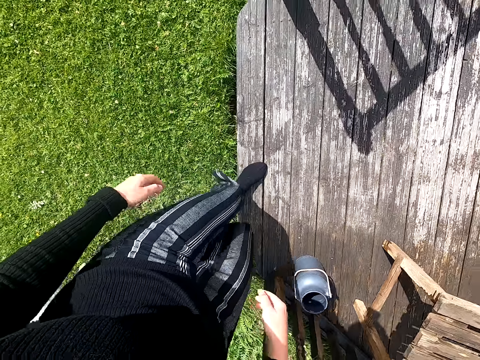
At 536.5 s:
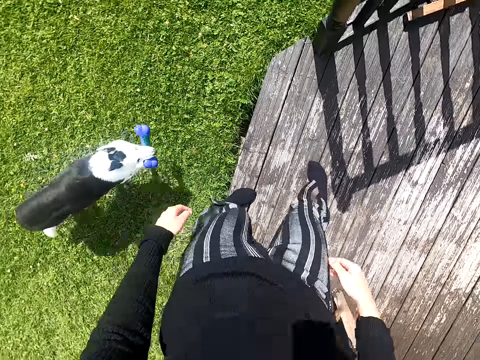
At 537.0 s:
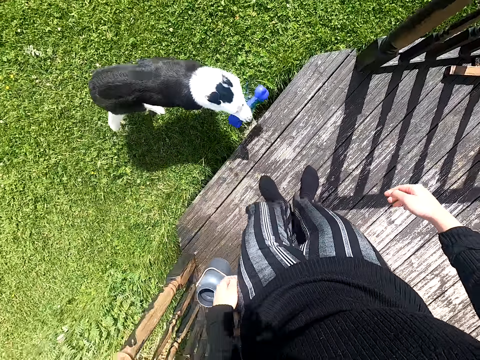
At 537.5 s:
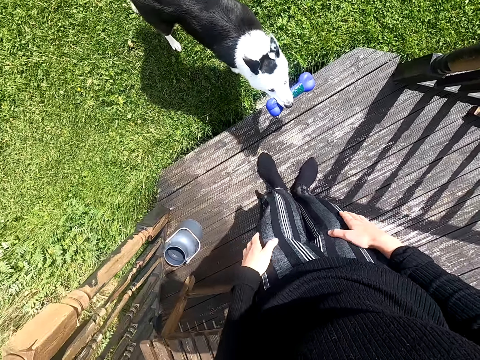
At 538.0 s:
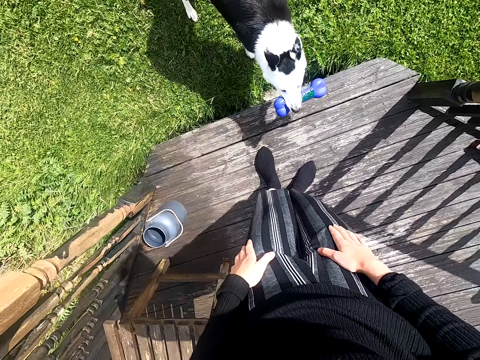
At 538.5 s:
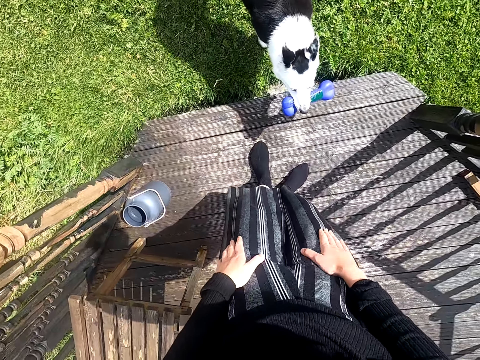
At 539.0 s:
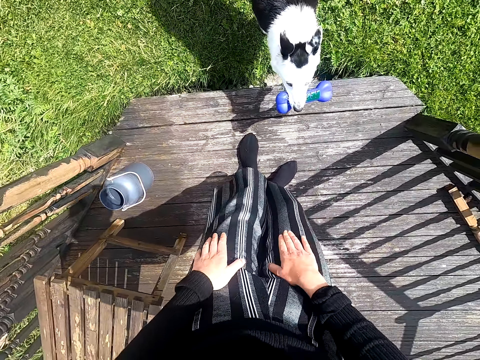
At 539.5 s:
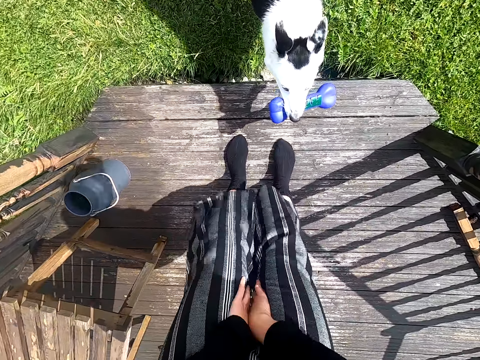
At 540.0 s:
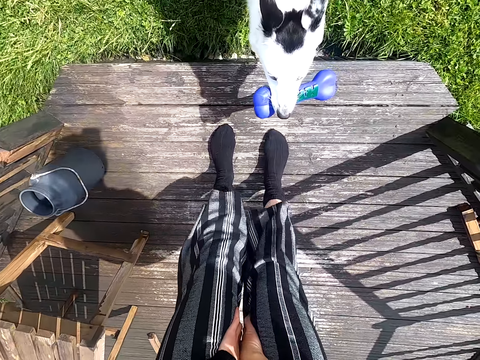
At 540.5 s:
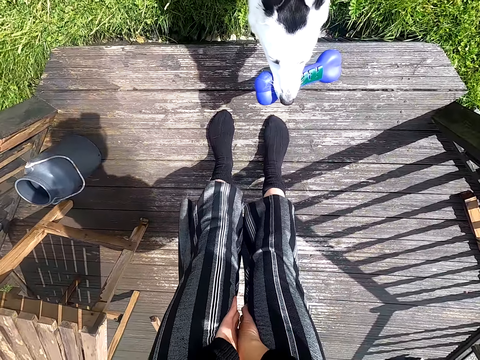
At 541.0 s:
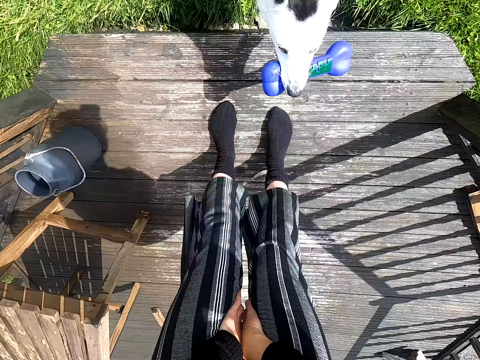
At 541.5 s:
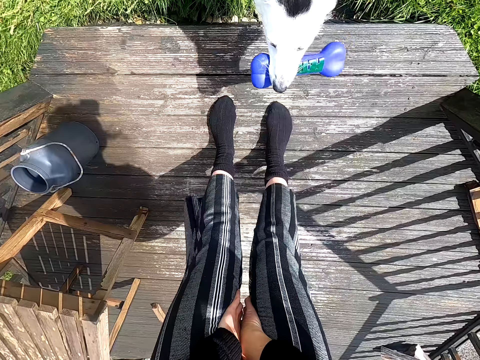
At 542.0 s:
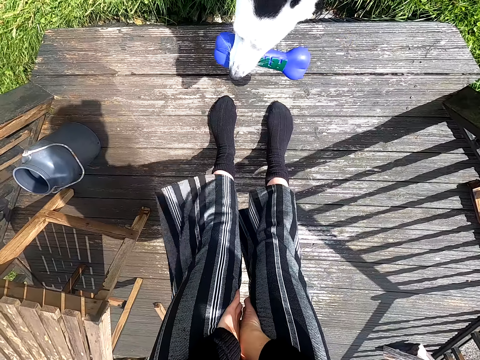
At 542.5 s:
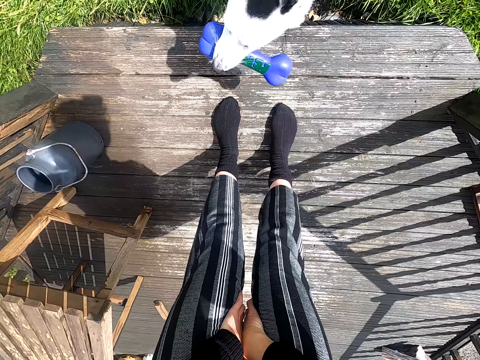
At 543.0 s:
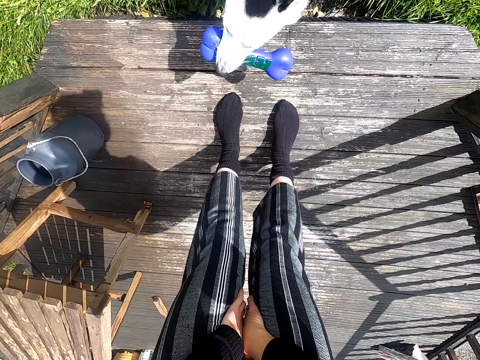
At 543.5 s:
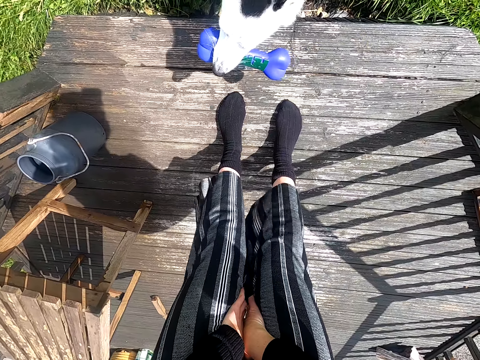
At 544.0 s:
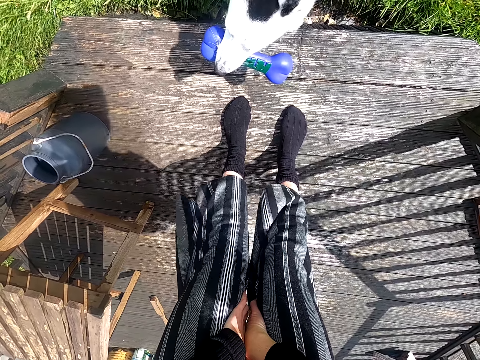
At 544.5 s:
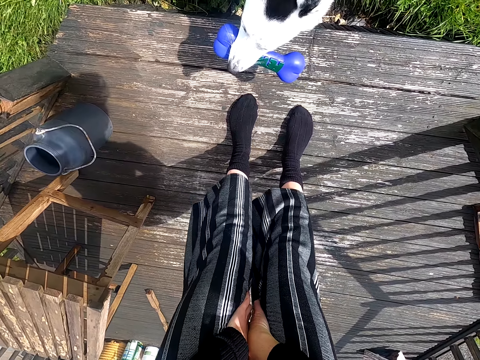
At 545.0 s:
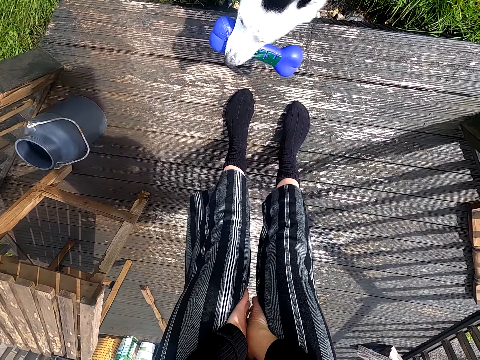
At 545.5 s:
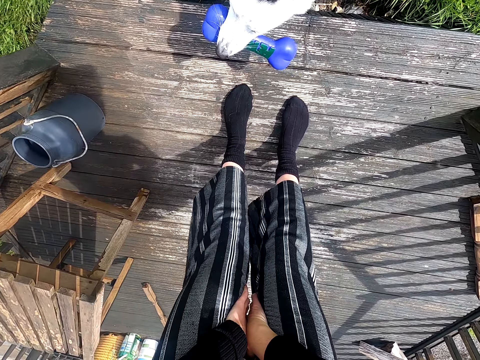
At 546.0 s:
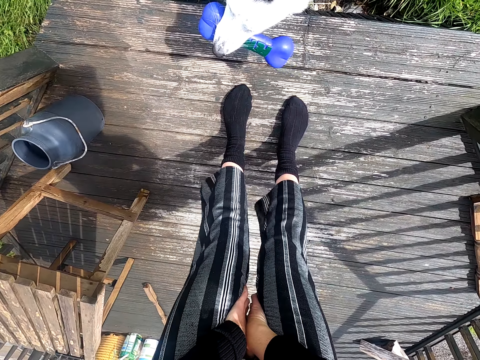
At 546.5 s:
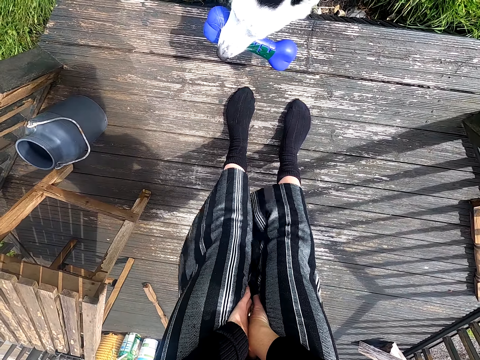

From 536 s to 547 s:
The camera wearer taps her thigh.
